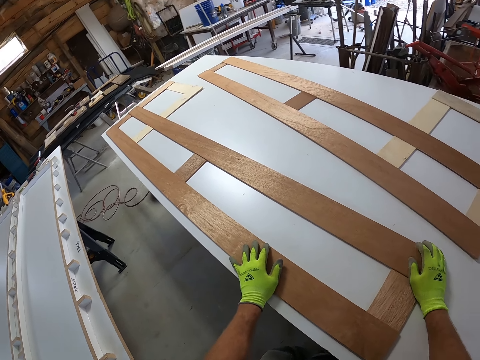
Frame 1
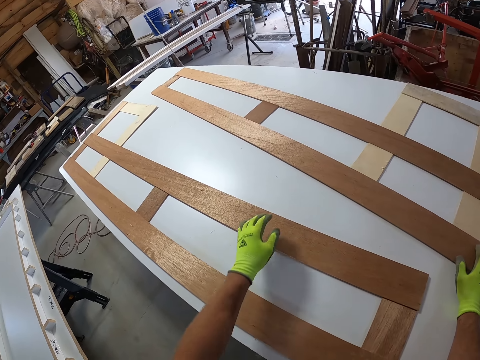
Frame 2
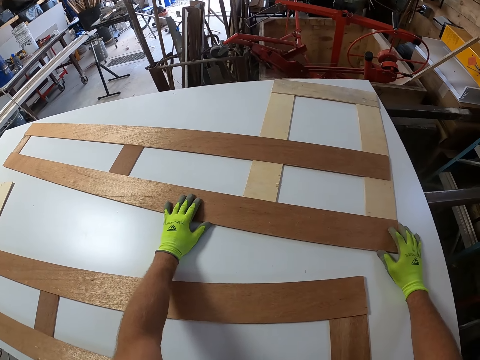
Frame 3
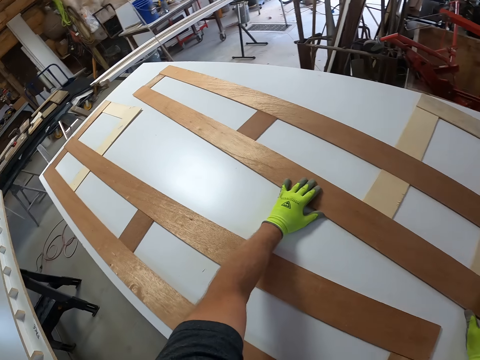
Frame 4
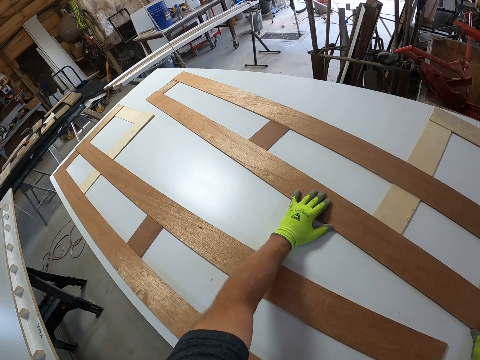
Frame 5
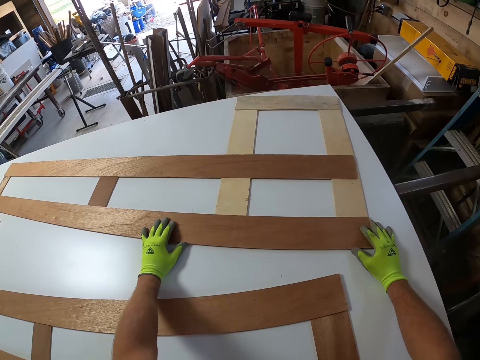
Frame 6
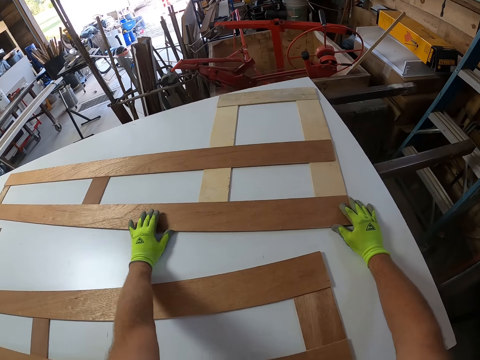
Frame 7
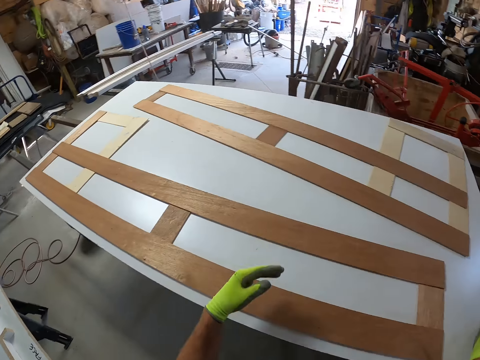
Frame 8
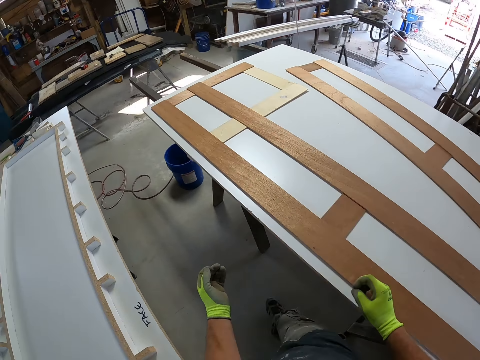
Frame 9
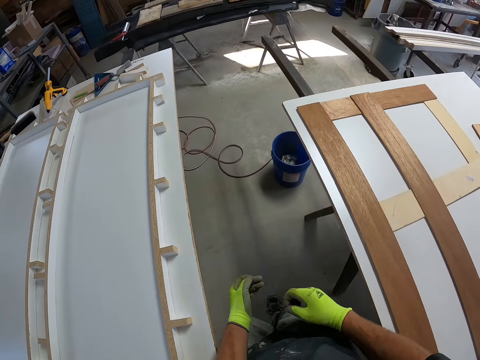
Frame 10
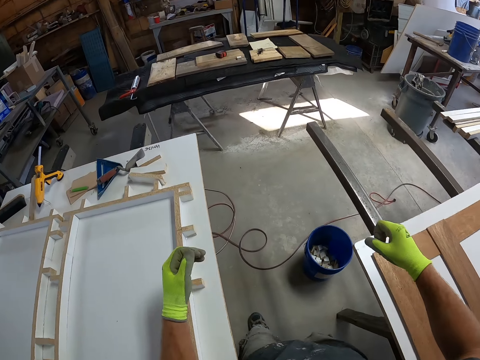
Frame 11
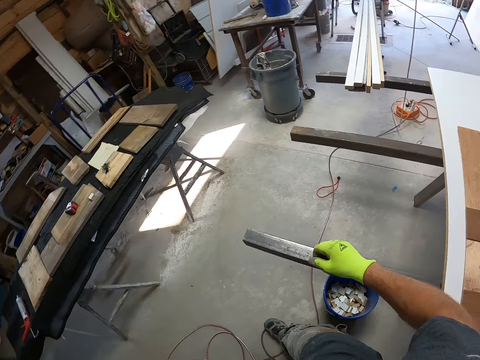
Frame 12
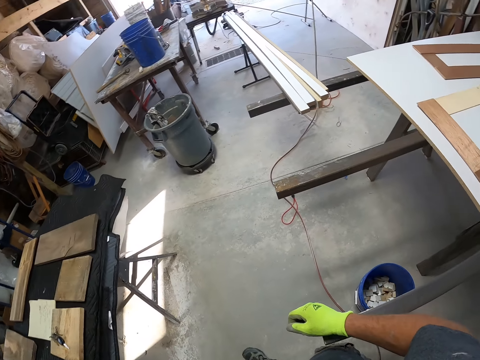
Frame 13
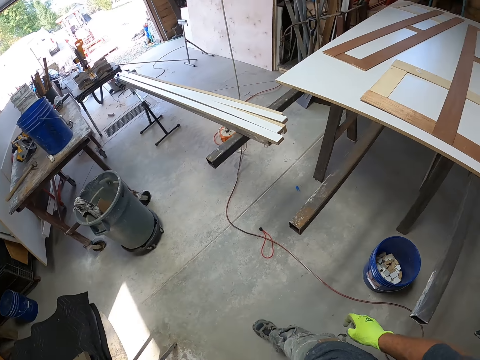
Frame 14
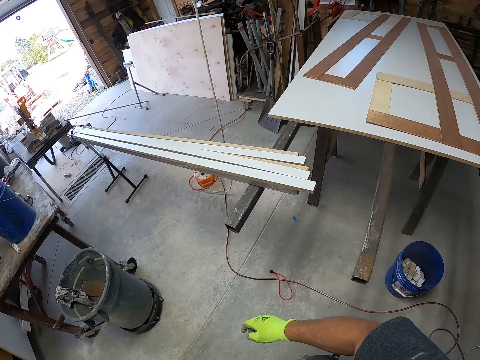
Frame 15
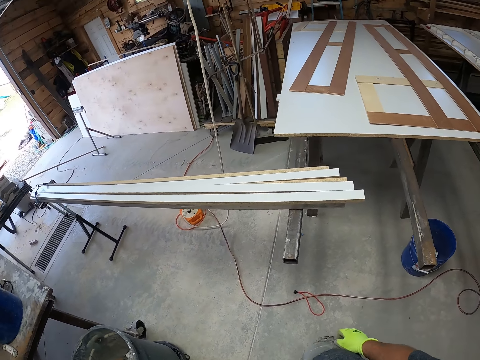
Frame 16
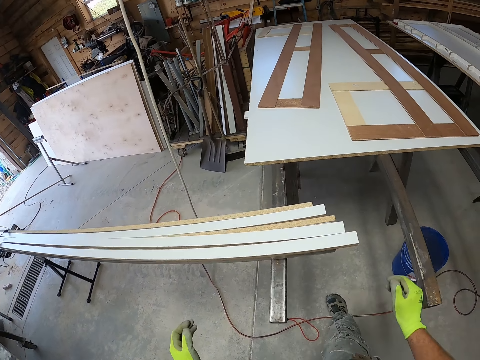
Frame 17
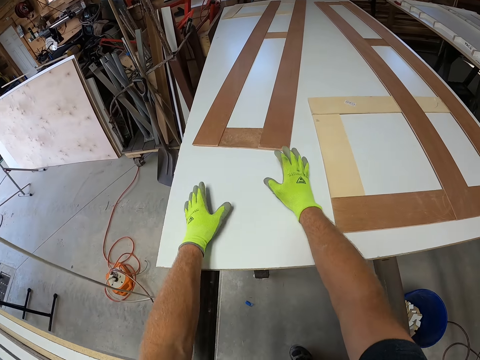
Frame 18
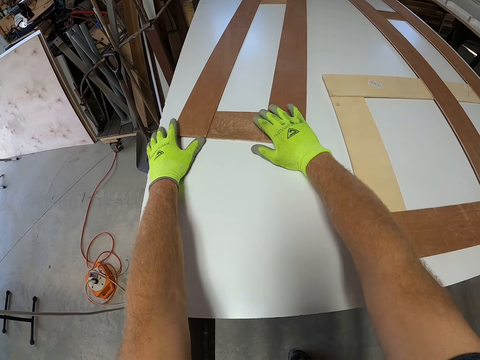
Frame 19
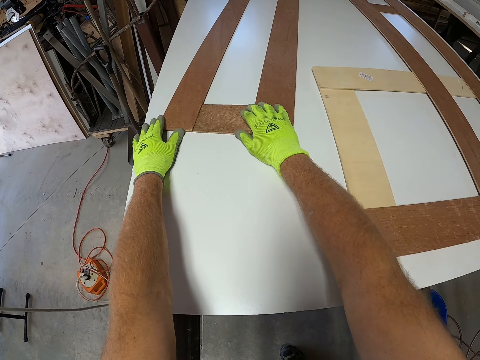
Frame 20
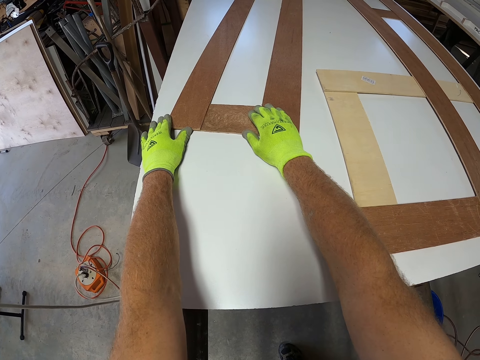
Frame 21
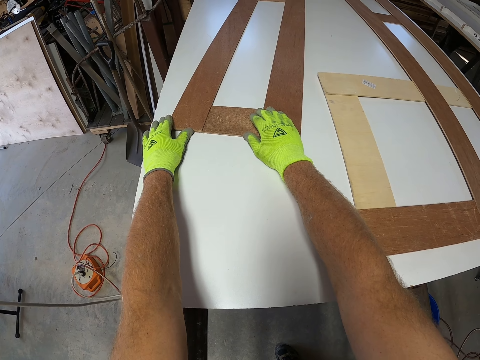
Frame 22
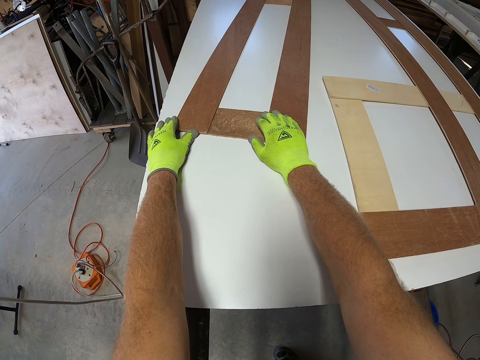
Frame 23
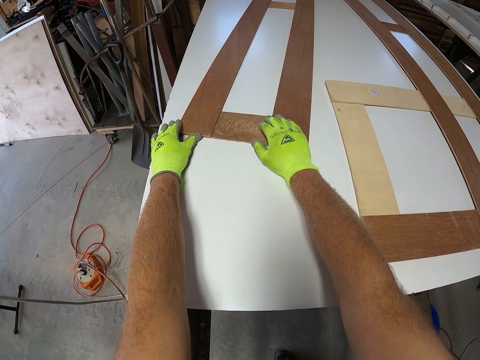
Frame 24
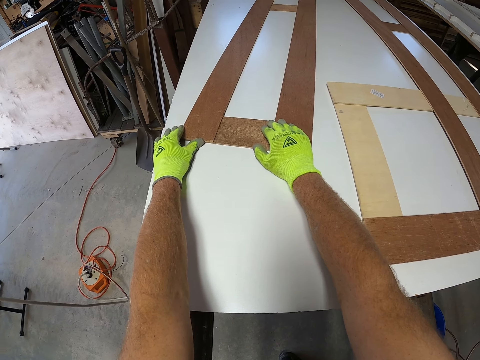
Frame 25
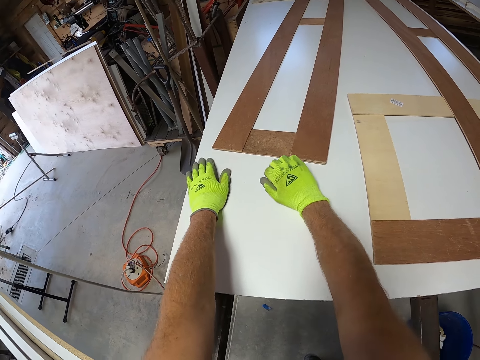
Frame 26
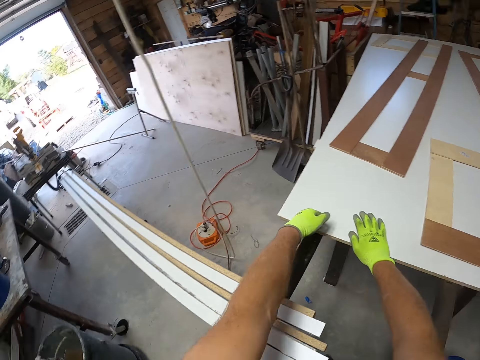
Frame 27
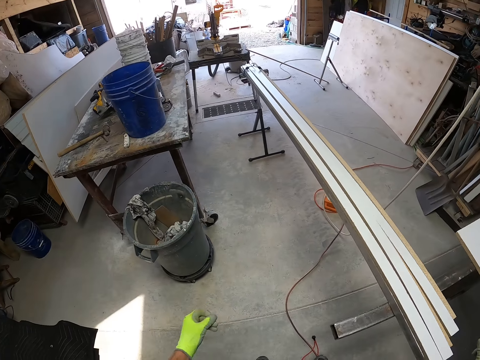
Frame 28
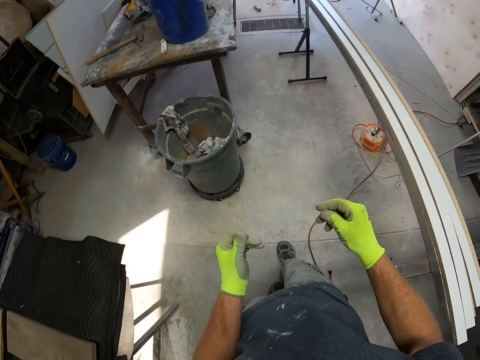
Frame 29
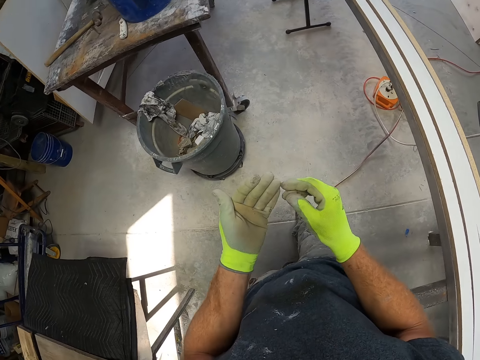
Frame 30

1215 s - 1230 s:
The camera wearer moves the wood. They walk. They hold the wood. They move the wooden structure on the board. They move their hands away from the wood. They walk.

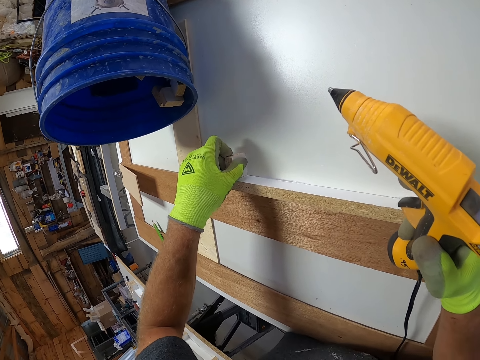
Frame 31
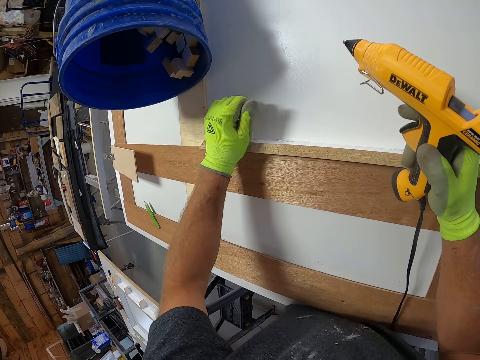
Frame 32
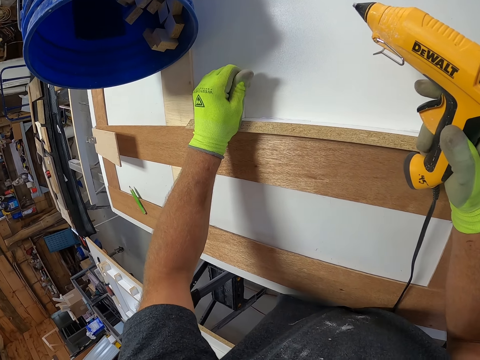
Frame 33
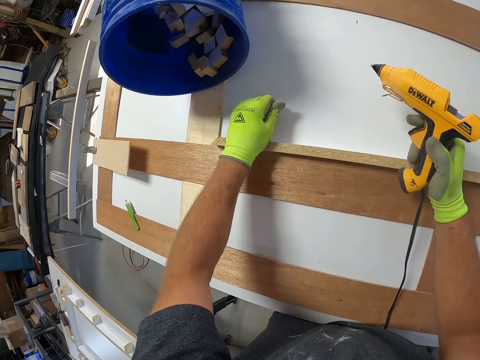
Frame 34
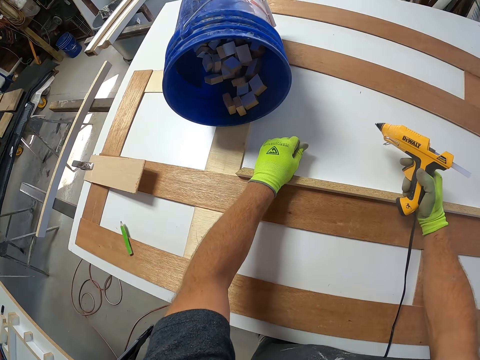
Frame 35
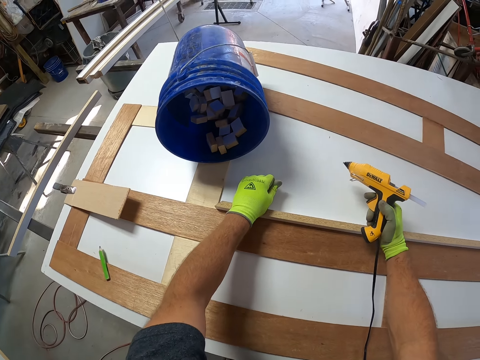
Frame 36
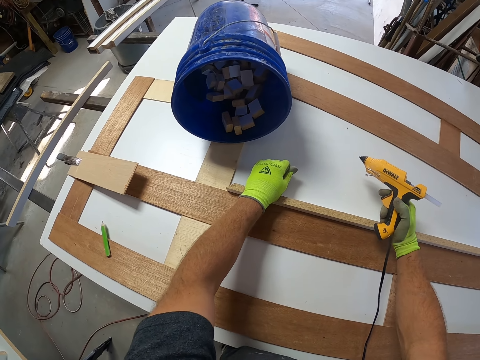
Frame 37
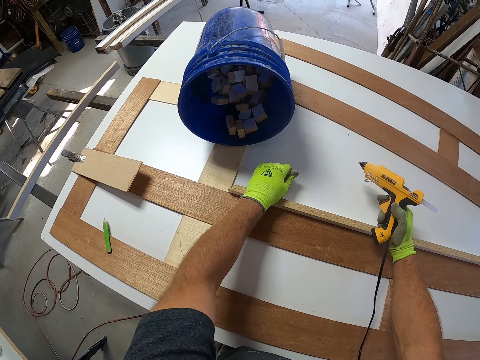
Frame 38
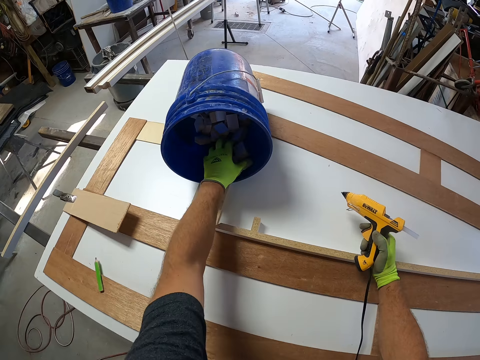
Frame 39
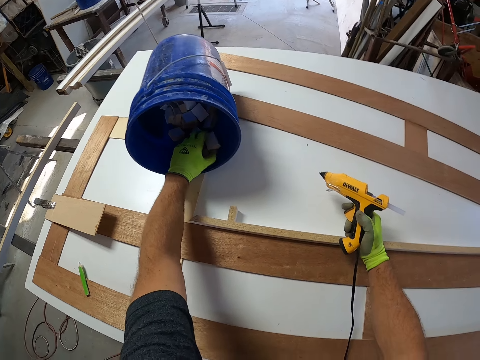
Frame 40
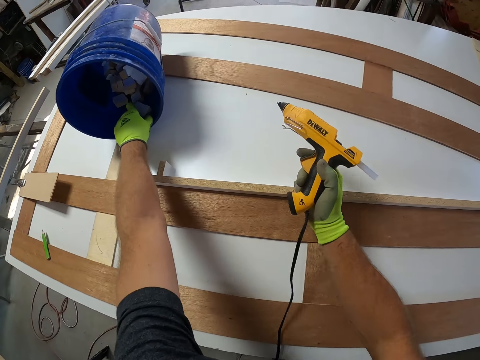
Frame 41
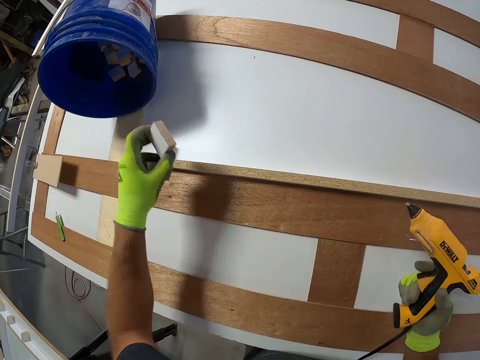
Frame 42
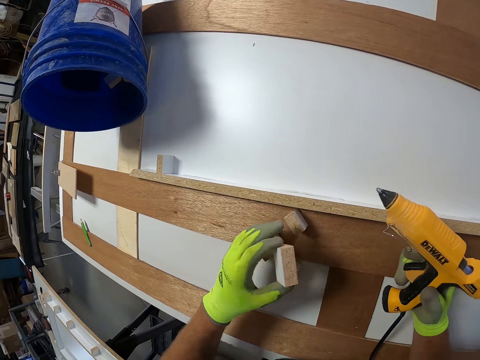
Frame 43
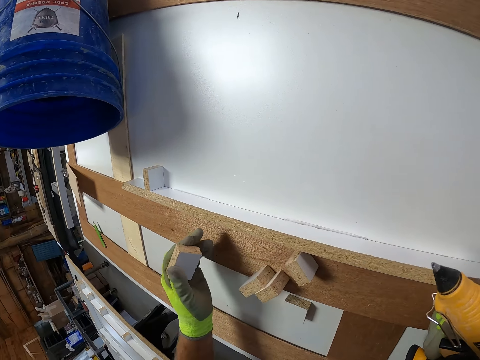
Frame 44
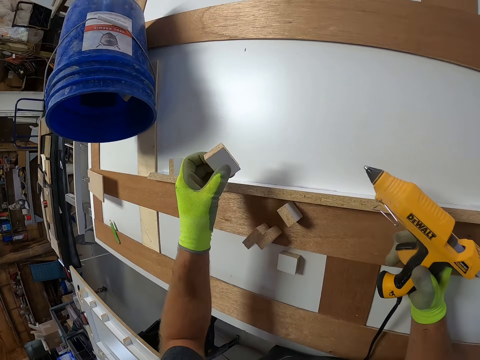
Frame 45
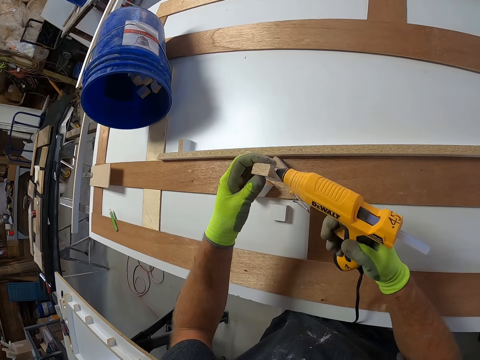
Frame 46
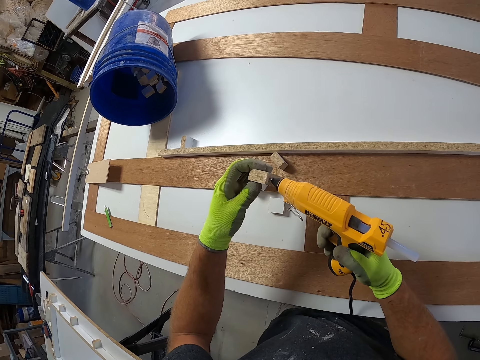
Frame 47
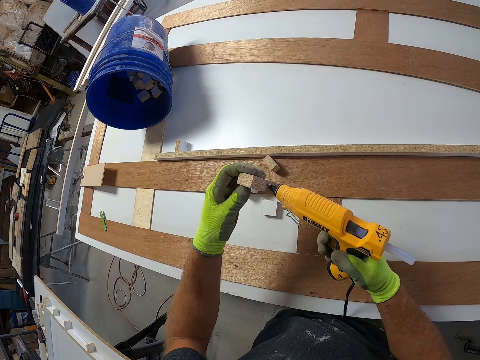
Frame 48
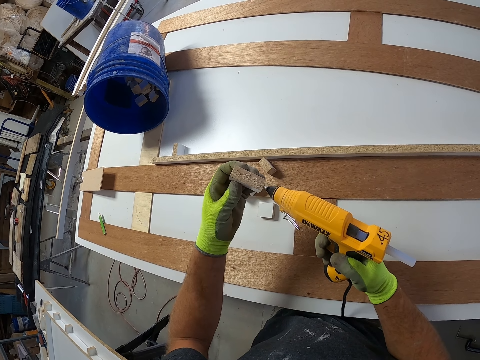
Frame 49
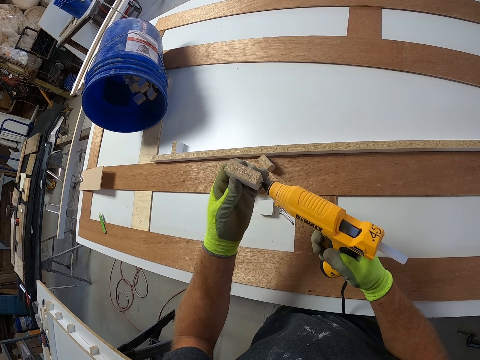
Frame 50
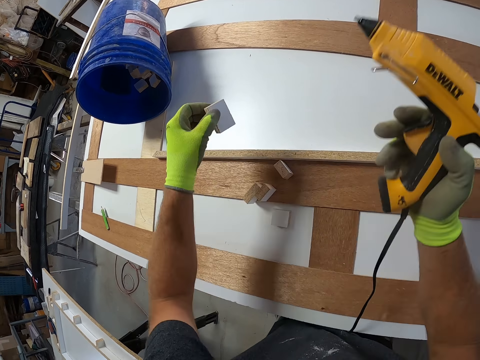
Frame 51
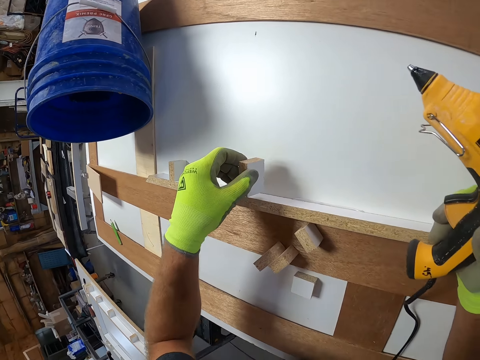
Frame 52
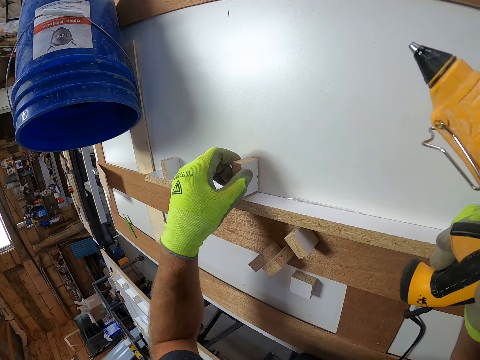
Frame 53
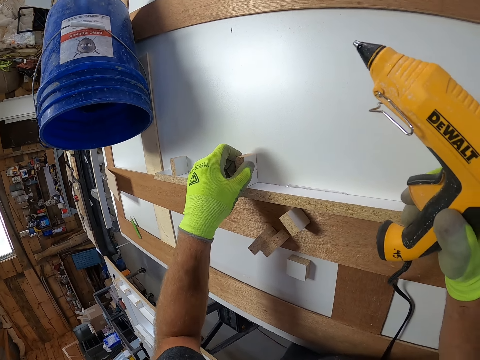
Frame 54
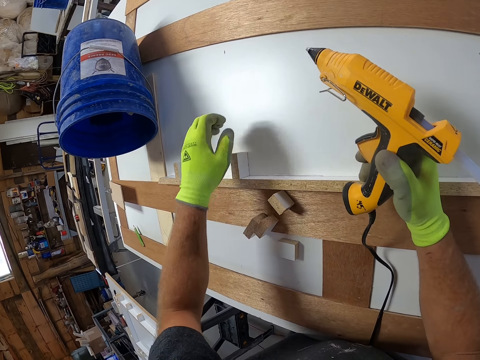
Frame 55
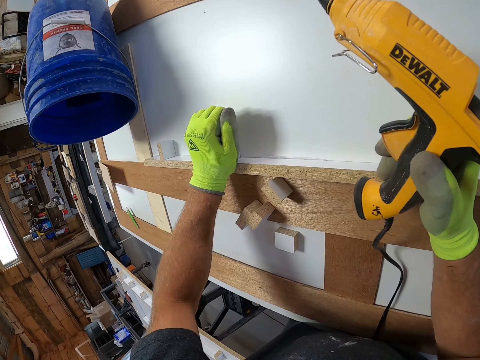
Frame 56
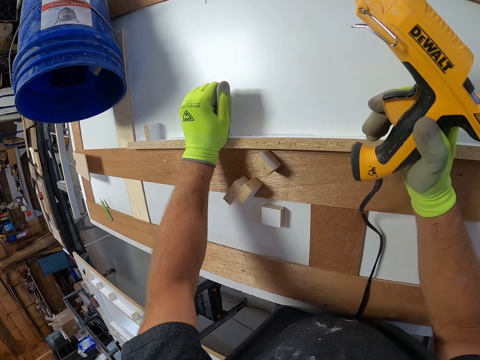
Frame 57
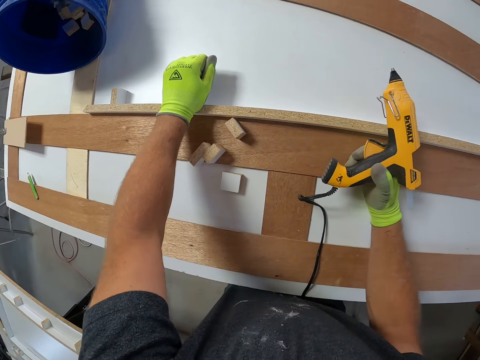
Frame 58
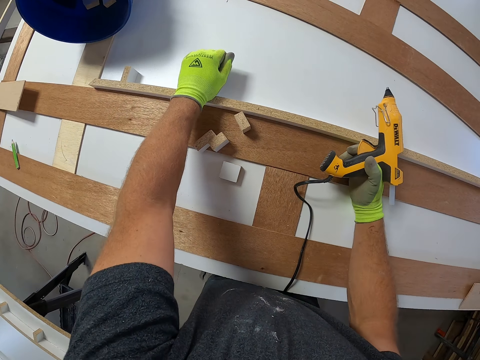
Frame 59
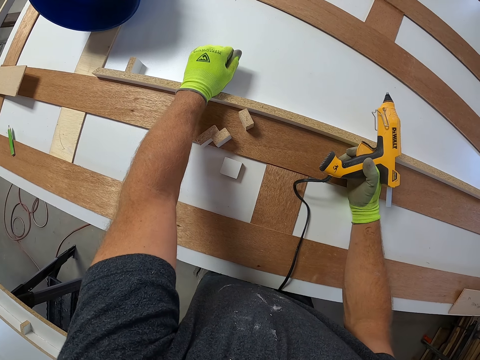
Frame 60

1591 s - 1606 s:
The camera wearer presses down the piece of wood. They take pieces of wood from the bucket. They drop the pieces of wood on the board. They pick up a piece of wood from a wood model. They apply glue to the piece of wood with the glue gun. They align the piece of wood on the wood model on a table. They place the piece of wood on the board. They press down the piece of wood.
